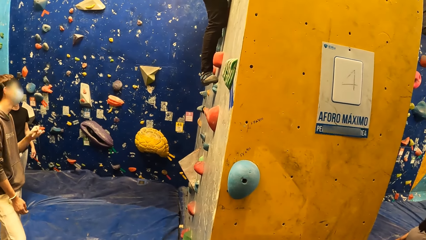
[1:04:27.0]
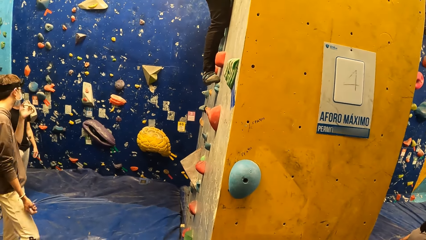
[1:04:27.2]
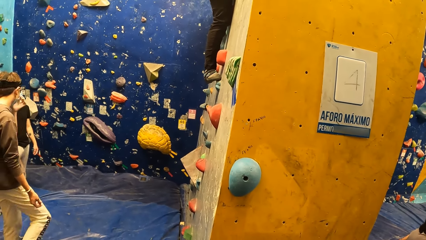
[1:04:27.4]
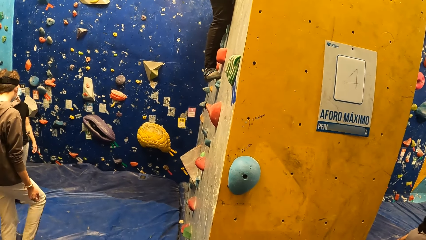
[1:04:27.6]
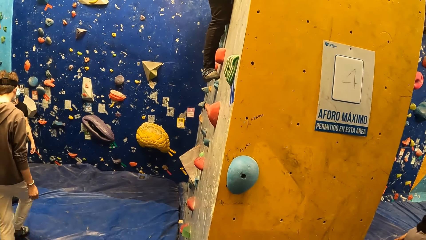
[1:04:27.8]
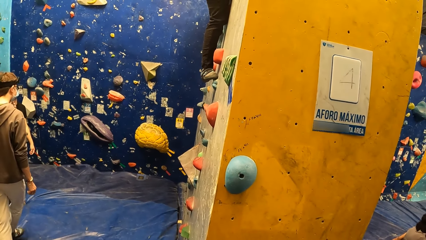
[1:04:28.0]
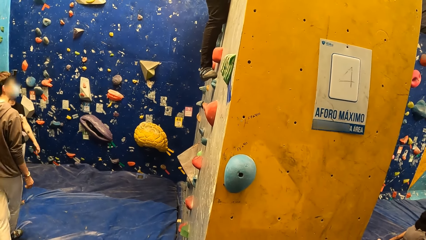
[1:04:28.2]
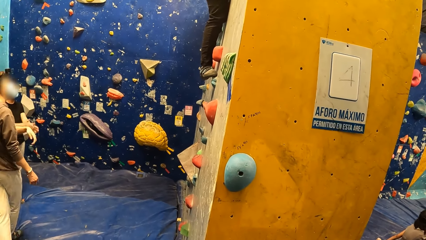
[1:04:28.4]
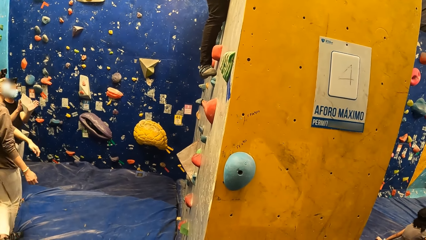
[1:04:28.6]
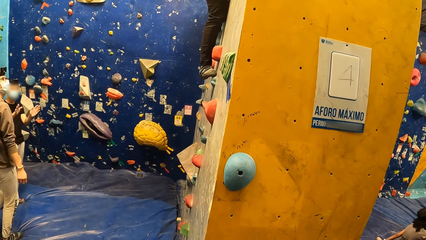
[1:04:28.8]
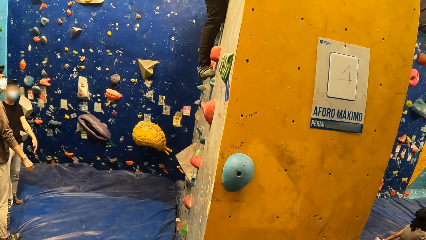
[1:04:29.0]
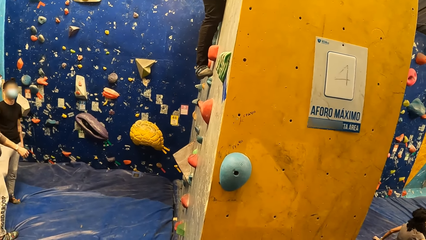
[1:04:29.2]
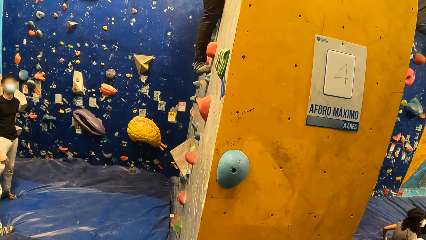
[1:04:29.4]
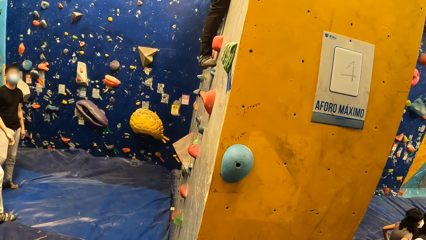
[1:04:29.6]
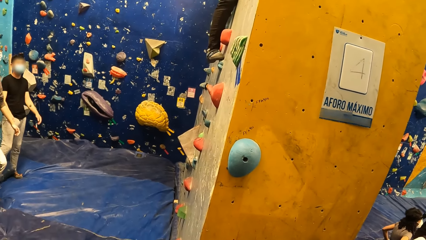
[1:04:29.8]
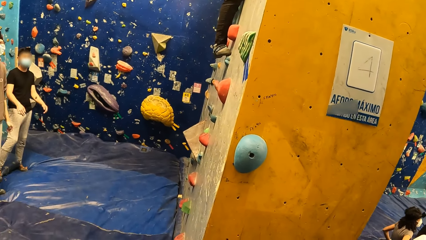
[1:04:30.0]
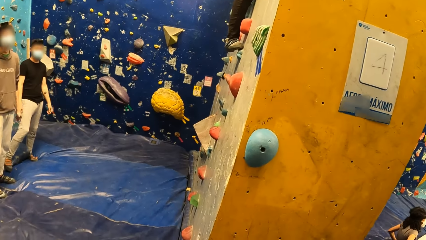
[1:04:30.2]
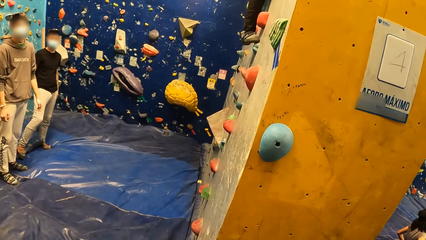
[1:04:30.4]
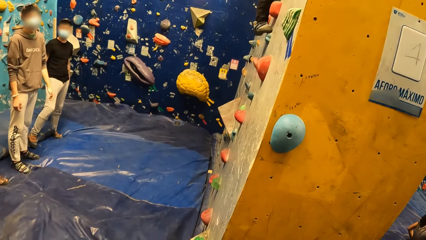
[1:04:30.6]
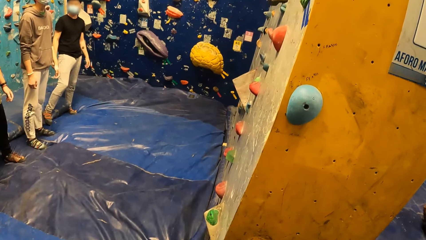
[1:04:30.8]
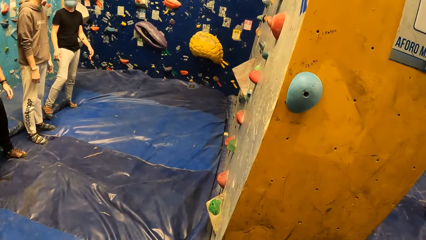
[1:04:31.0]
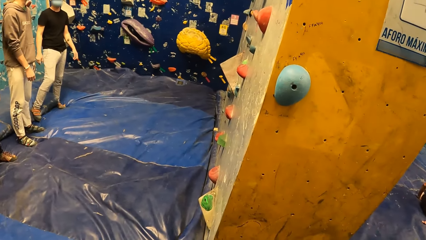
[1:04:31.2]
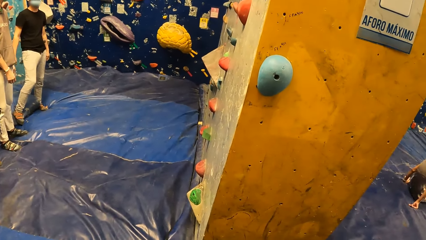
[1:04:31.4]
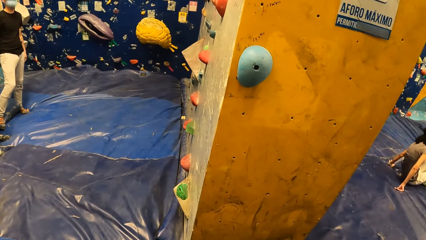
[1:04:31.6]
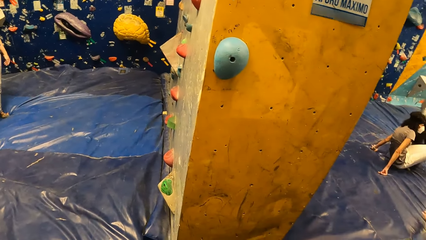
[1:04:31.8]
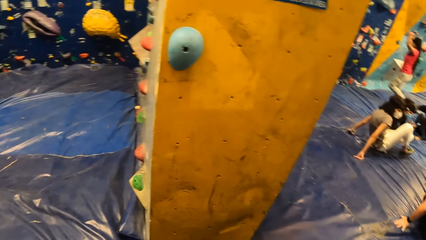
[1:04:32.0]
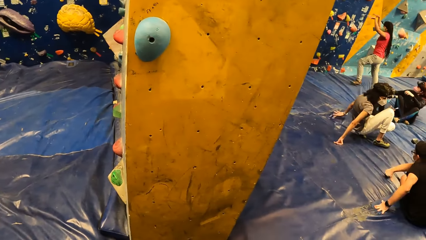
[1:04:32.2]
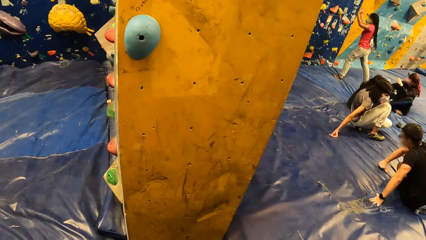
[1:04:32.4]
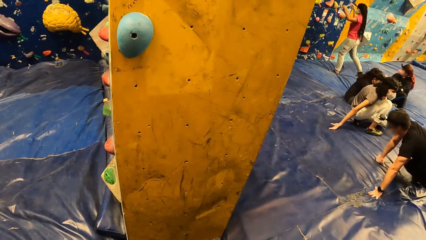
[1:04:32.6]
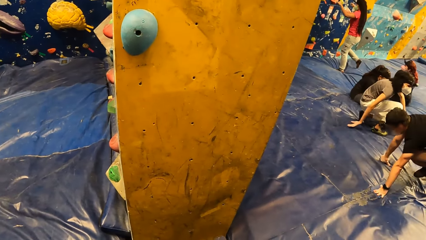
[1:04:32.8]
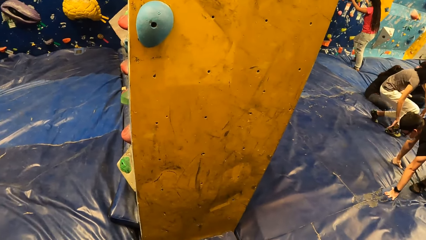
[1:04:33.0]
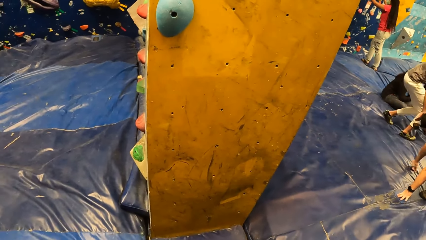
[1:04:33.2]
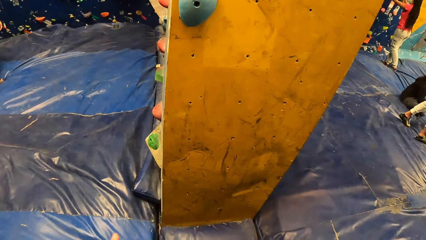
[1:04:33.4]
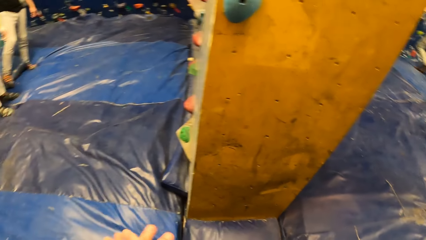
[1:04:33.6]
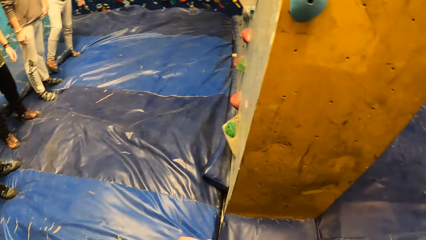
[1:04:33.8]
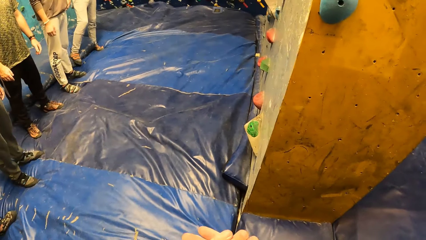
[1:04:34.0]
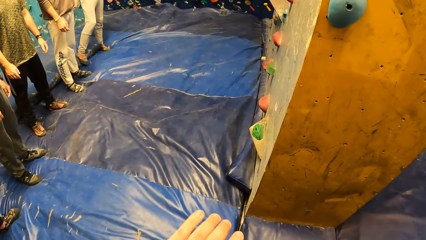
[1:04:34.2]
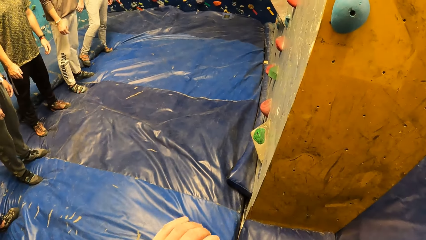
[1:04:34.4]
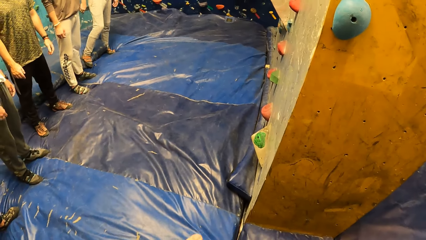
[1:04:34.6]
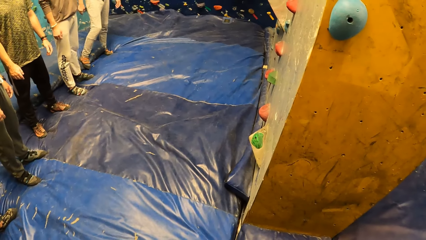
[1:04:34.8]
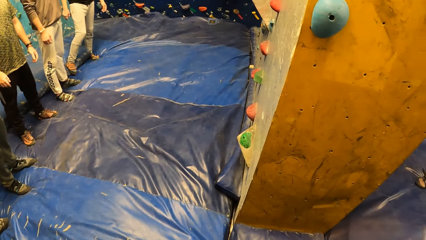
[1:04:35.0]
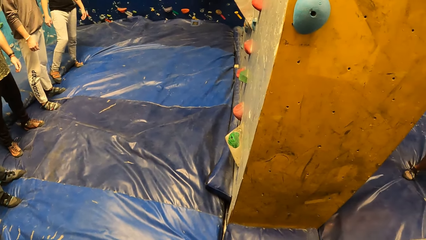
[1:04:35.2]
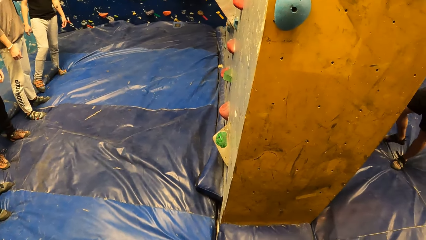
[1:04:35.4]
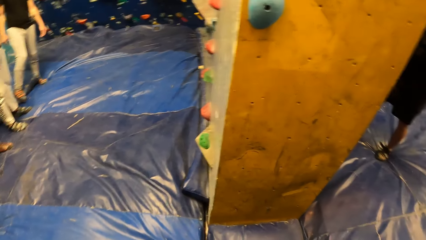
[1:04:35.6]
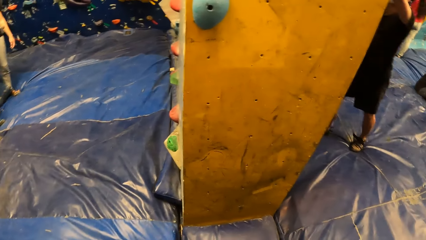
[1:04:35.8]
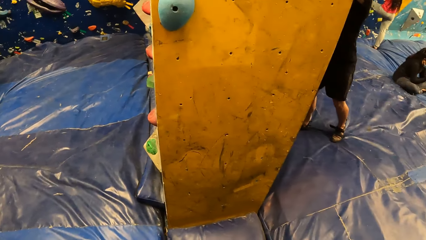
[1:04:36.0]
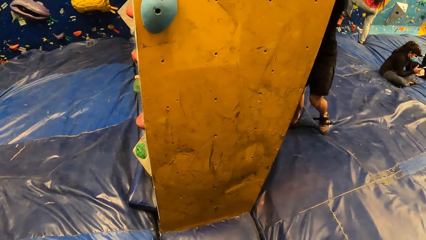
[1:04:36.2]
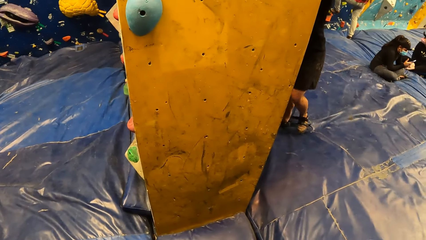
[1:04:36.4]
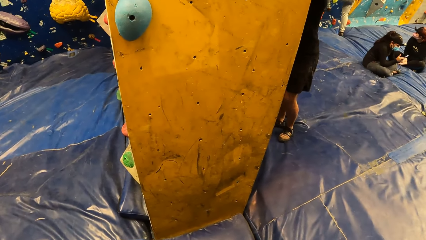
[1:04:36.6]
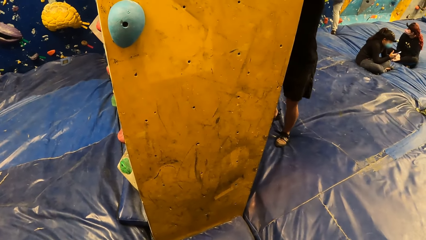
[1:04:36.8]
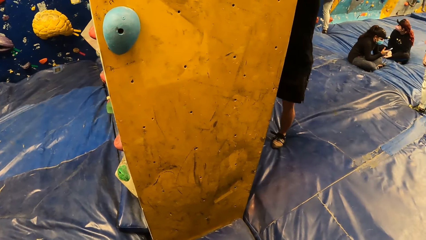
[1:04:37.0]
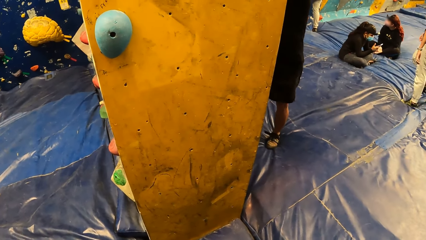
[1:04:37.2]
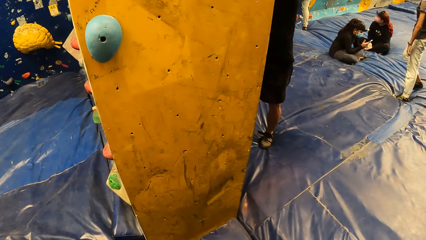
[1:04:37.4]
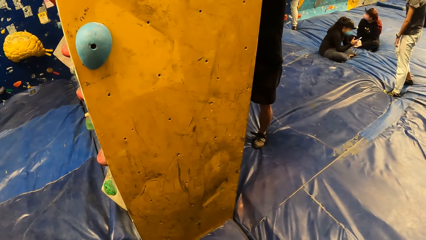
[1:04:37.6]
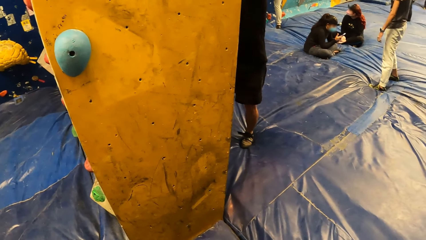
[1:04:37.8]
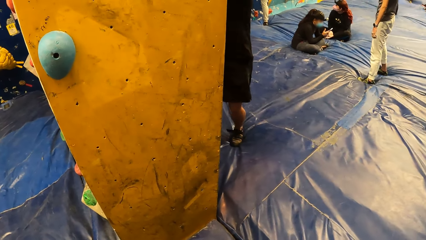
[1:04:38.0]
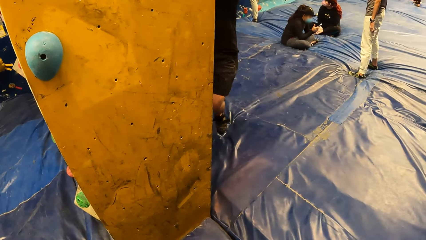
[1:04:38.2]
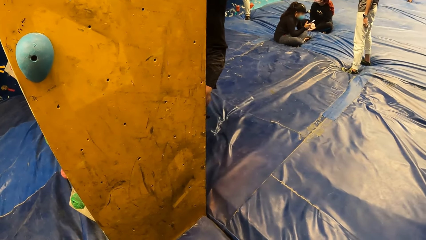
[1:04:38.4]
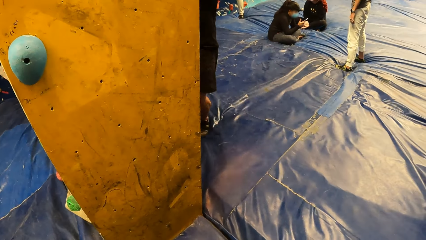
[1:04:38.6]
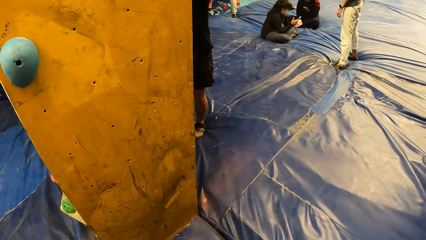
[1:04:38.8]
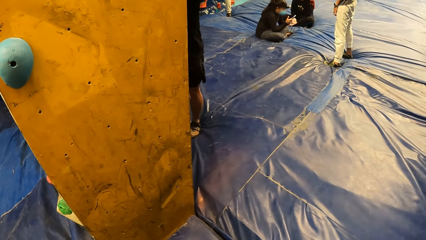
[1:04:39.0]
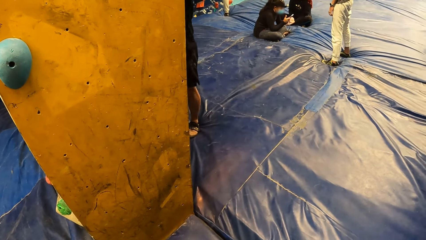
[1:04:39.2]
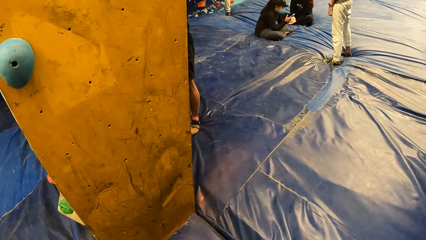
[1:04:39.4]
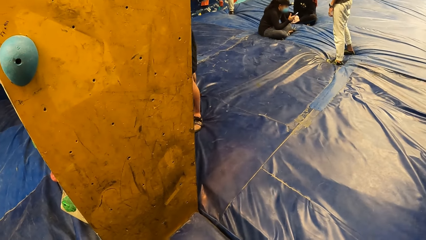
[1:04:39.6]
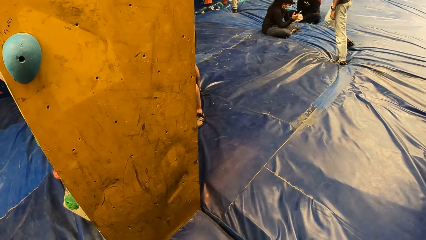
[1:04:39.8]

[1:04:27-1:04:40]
The camera wearer moves his hands.

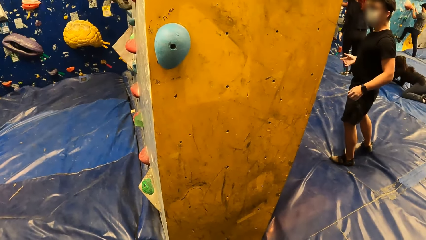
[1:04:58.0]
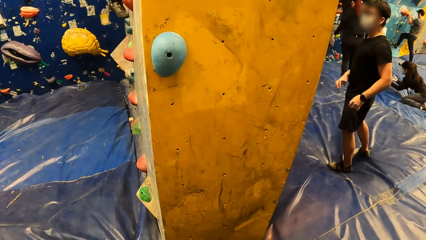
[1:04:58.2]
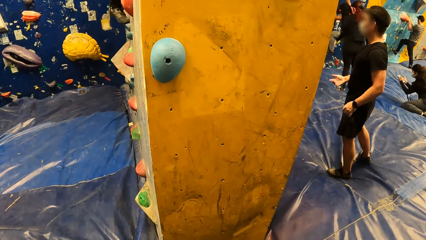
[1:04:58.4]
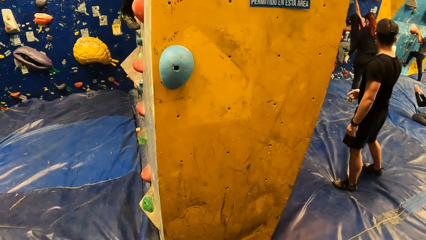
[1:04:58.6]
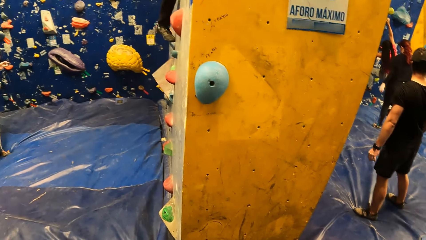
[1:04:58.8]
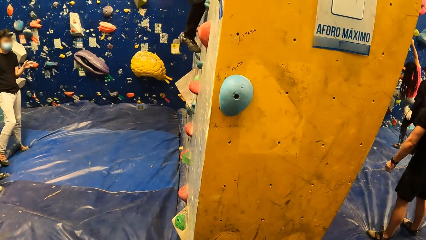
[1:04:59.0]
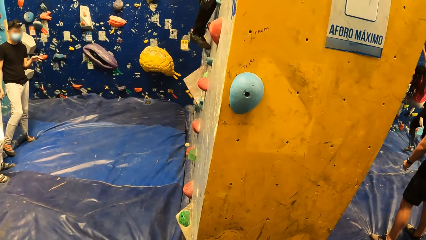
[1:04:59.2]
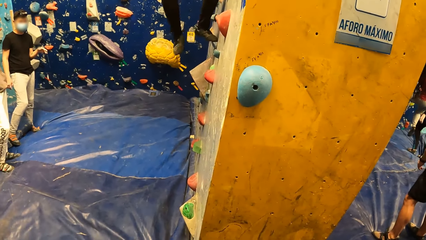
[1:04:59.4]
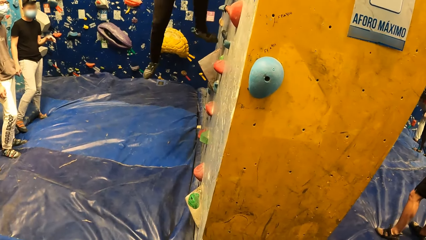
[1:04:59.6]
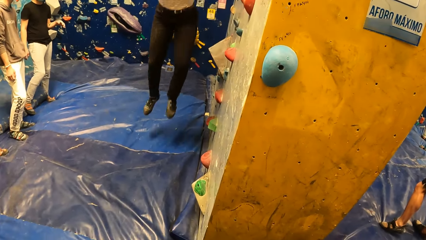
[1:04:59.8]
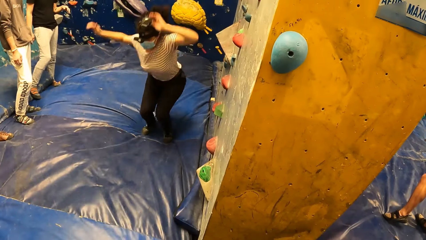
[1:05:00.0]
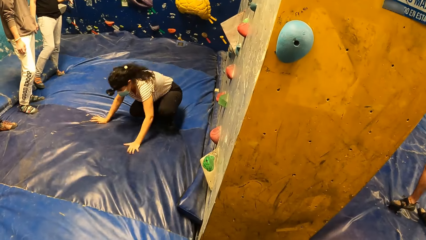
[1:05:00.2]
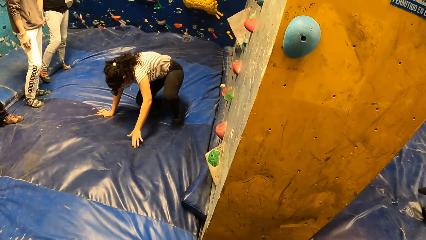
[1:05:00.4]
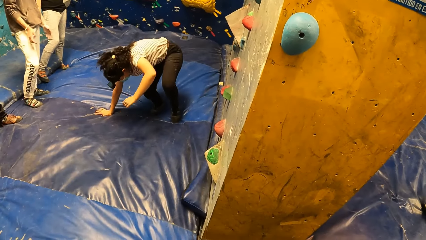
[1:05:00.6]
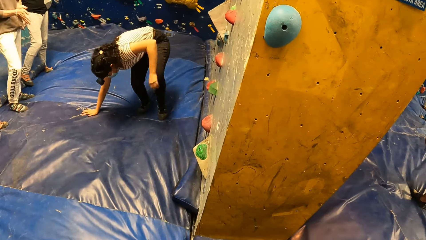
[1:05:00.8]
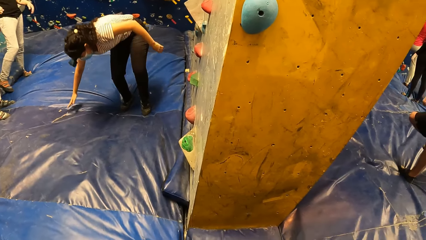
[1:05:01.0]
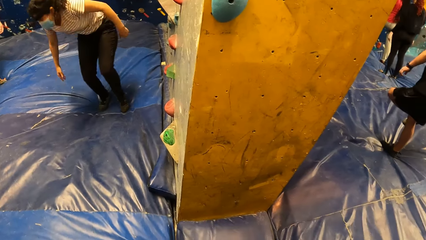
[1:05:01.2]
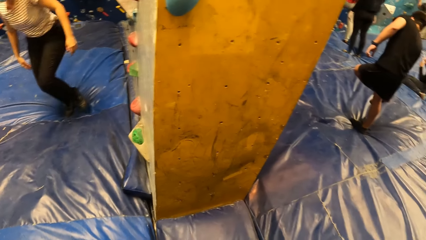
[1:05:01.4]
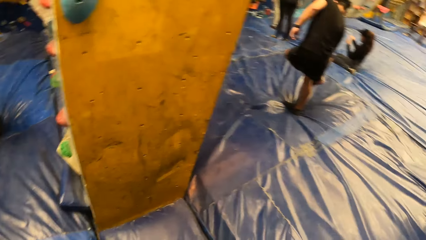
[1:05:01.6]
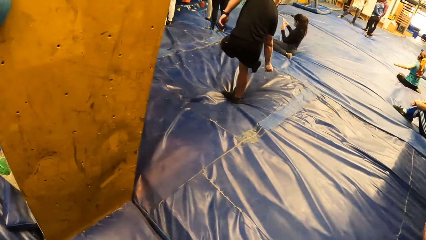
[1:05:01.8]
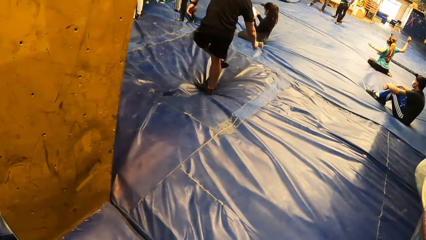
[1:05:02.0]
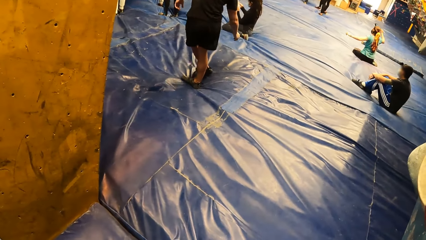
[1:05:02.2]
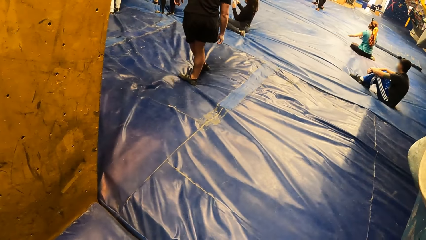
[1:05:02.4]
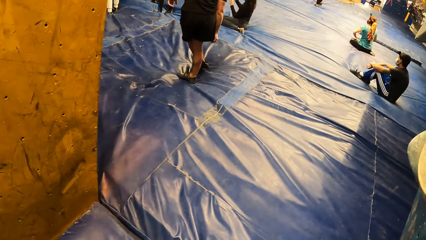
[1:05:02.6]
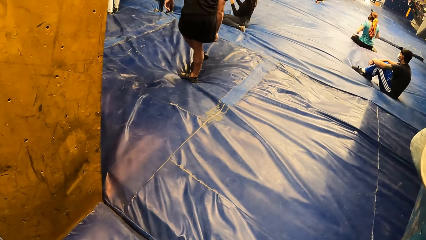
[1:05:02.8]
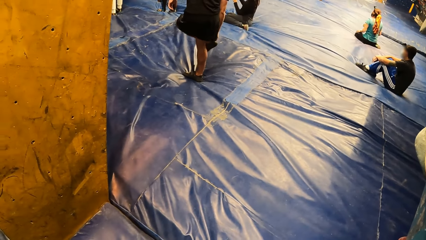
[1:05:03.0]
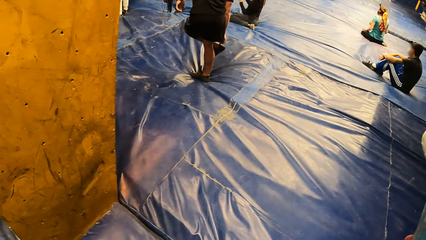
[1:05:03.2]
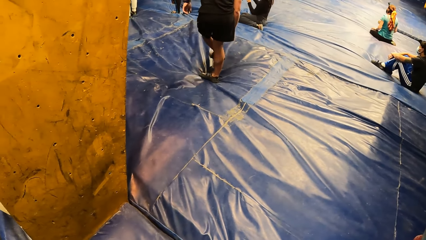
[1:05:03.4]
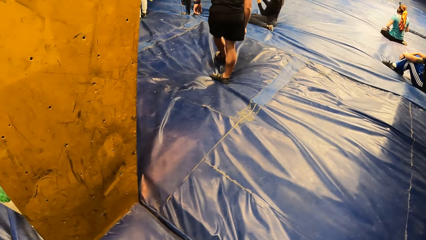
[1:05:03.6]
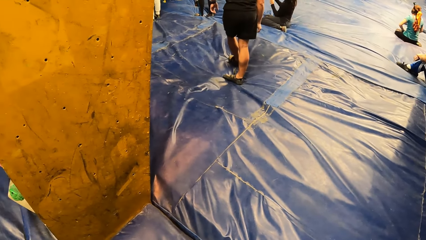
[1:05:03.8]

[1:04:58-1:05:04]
A woman drops from the climbing wall.
